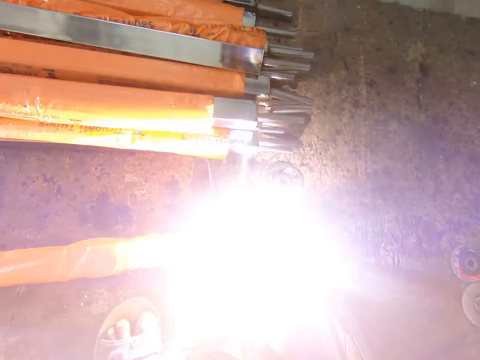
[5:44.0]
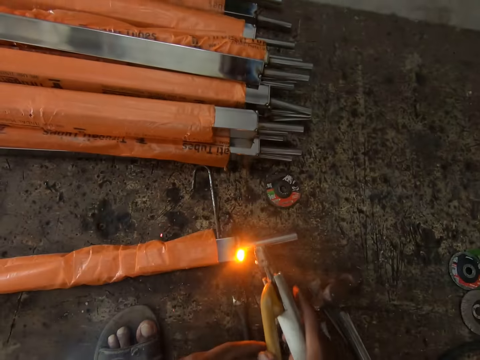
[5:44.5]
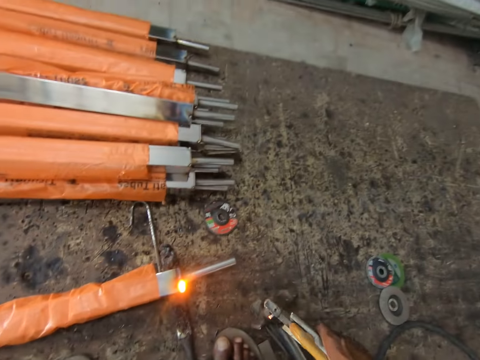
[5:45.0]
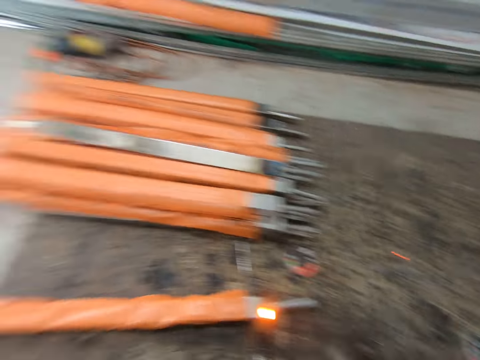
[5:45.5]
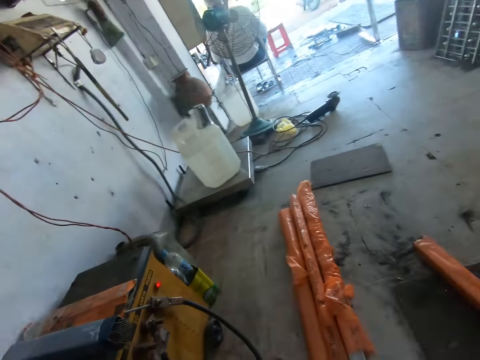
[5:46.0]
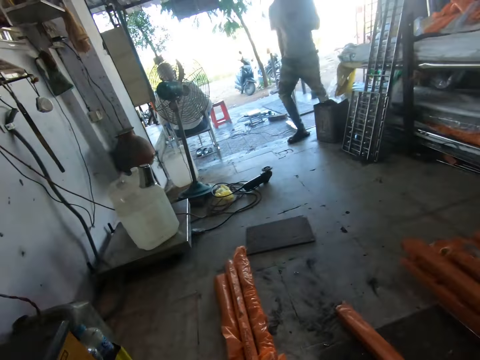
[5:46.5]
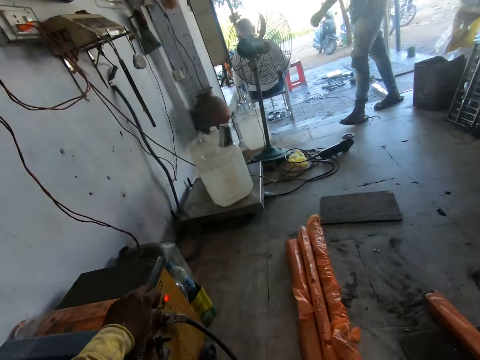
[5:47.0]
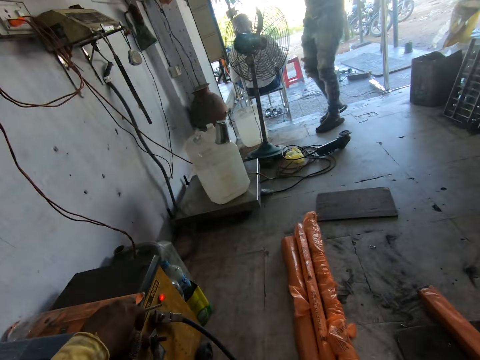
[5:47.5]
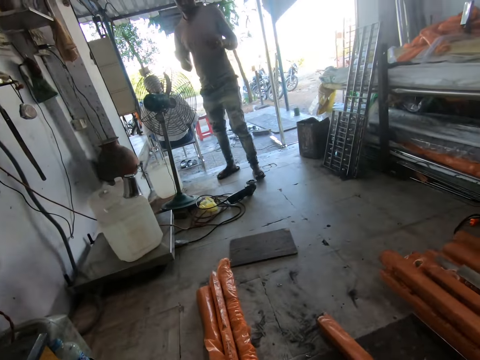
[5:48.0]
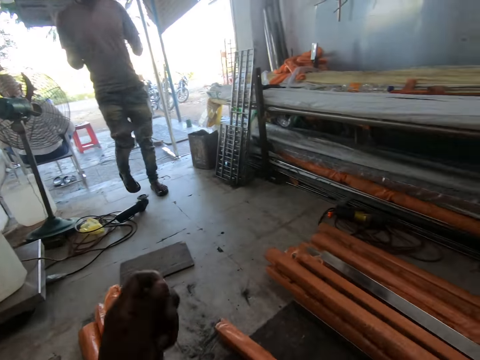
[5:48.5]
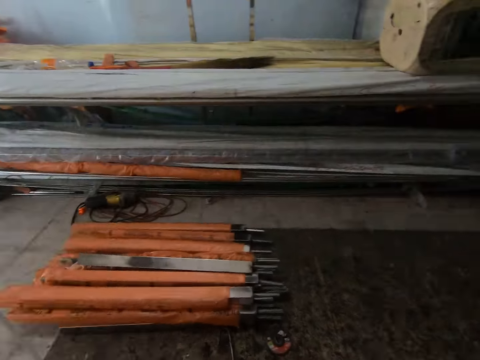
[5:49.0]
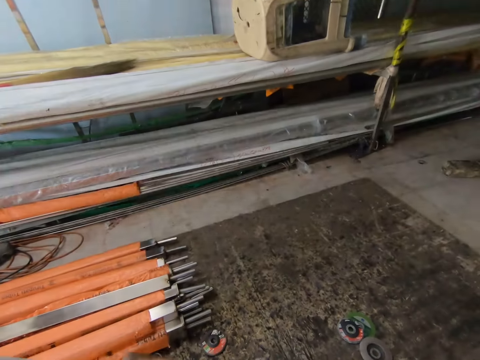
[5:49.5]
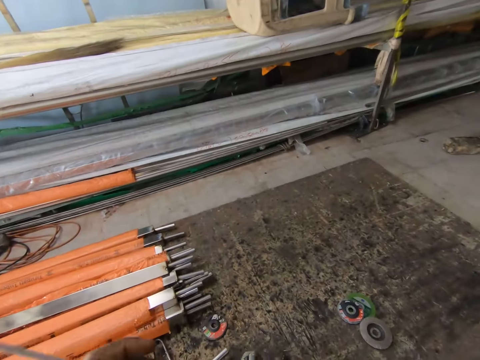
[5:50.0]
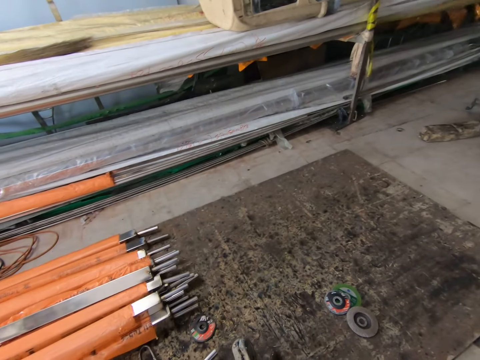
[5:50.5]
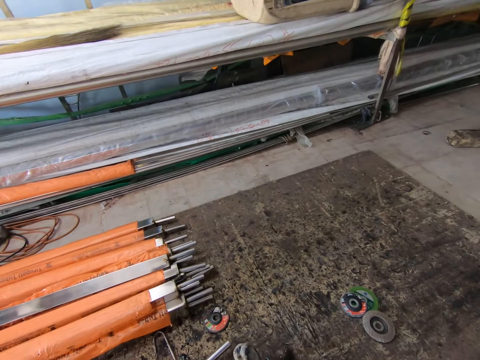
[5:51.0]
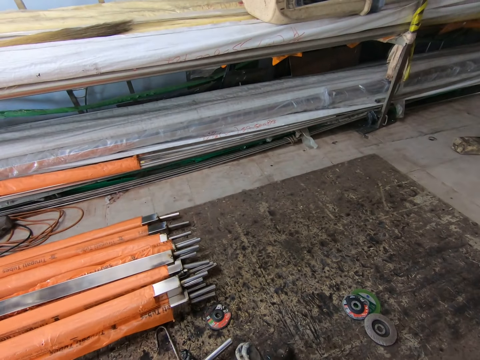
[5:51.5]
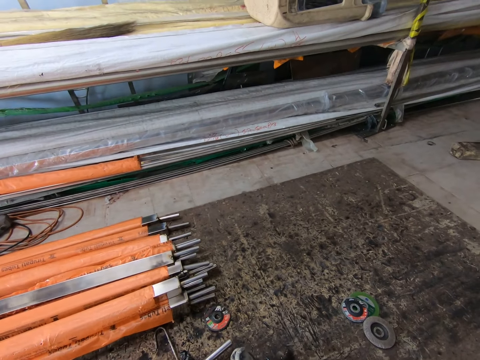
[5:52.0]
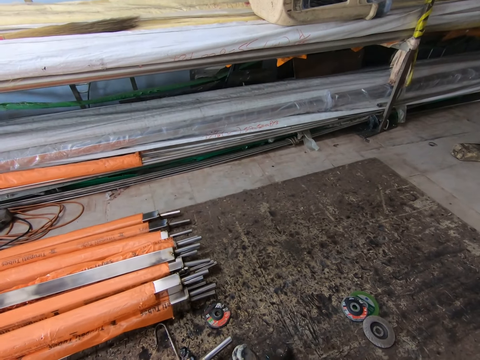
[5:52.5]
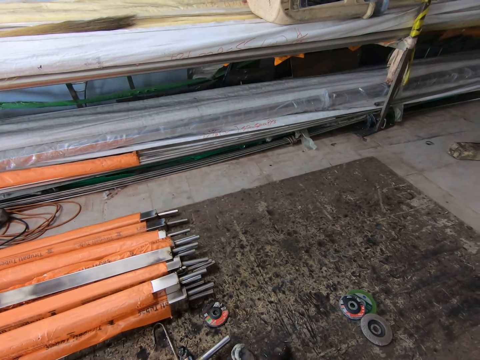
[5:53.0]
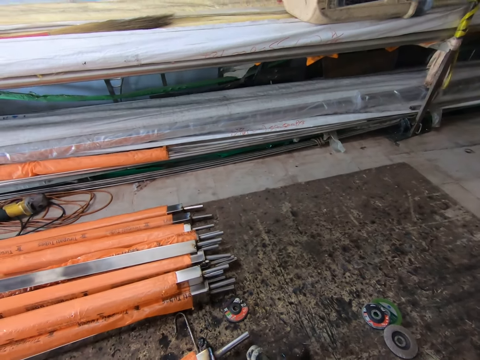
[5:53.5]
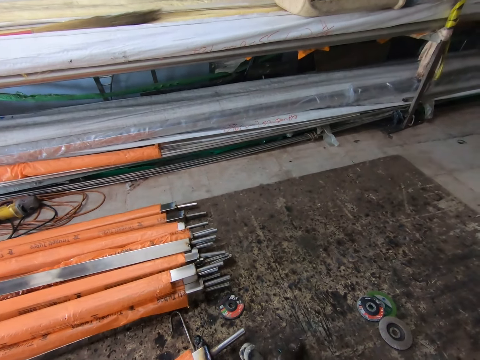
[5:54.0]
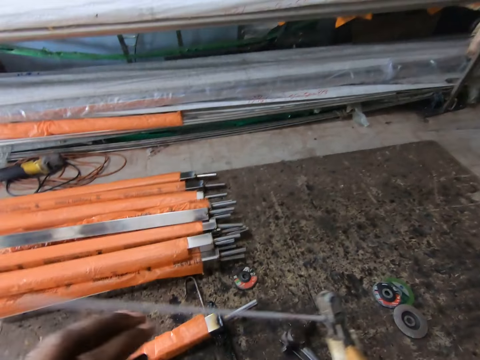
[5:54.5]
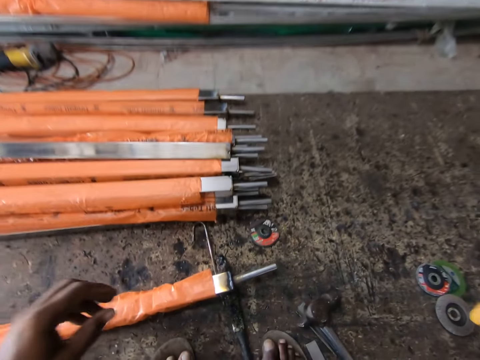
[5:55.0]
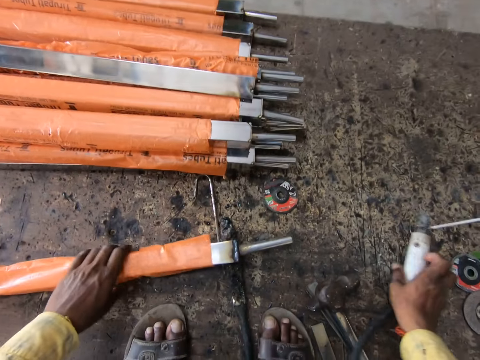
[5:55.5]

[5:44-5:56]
The camera wearer throws something. He shakes the electrode. He looks around the area. He picks an electrode with his hand. A male walks around the area. The camera wearer does hand movement. He puts the electrode in the electrode holder.

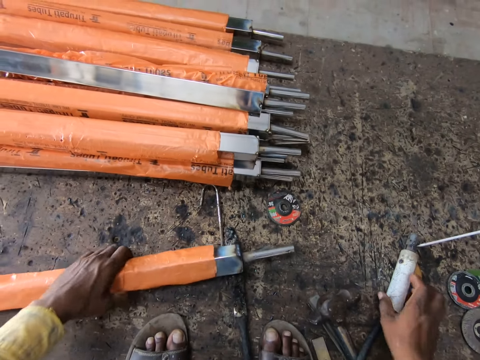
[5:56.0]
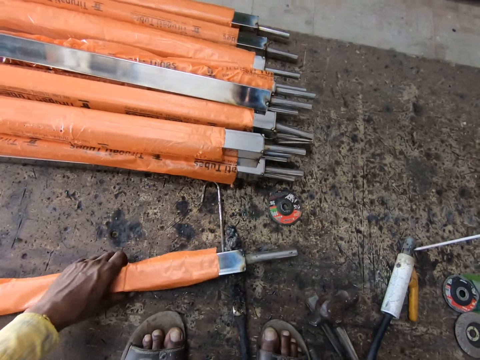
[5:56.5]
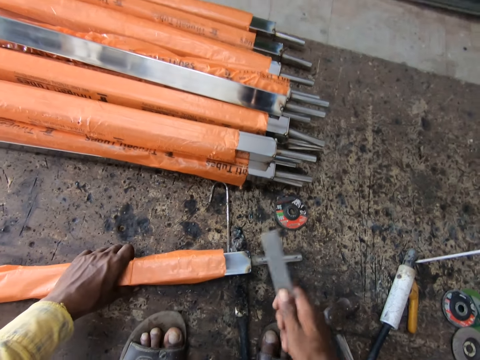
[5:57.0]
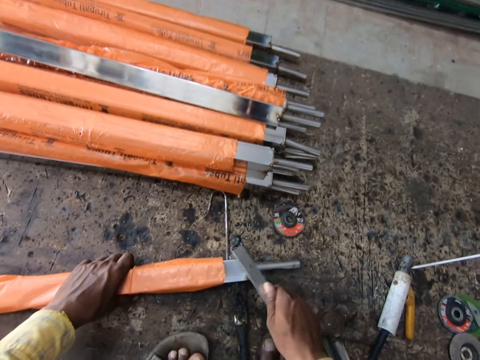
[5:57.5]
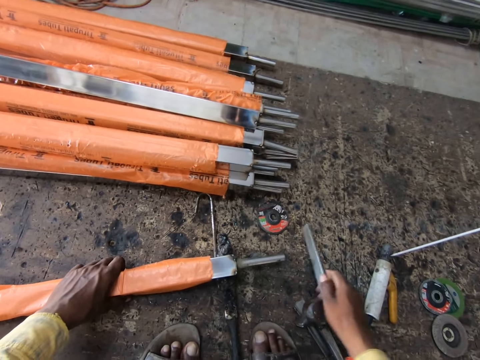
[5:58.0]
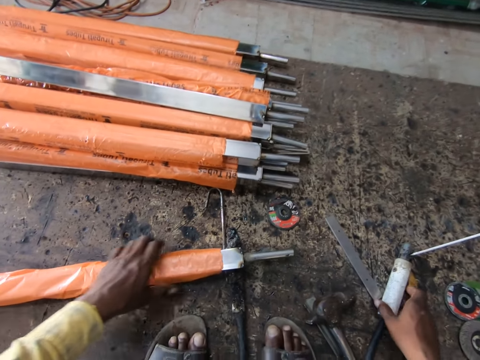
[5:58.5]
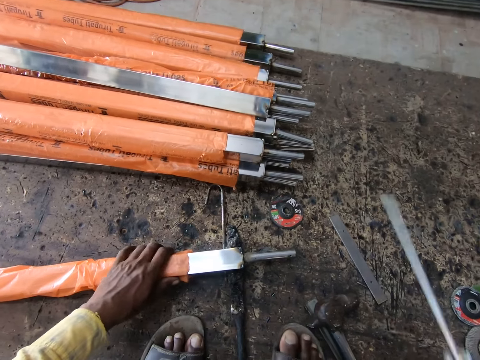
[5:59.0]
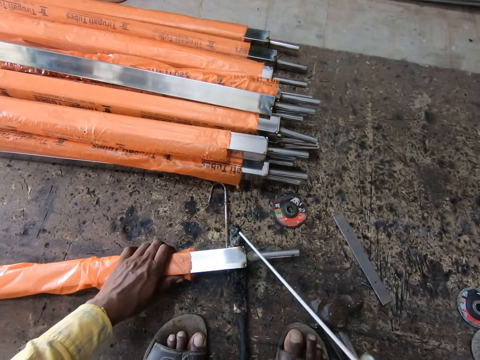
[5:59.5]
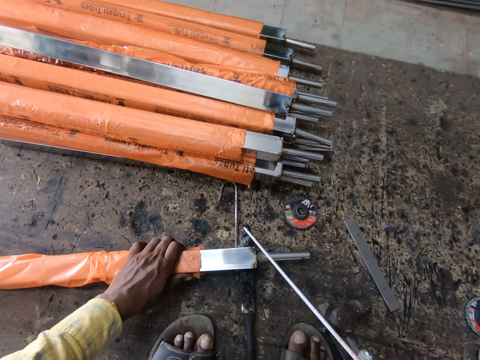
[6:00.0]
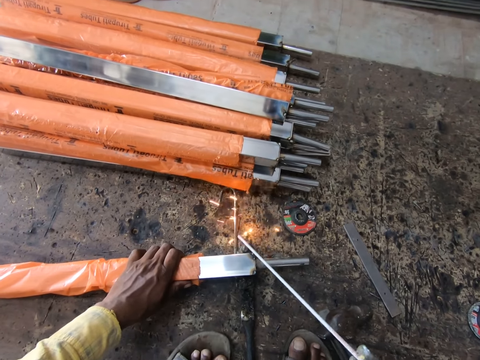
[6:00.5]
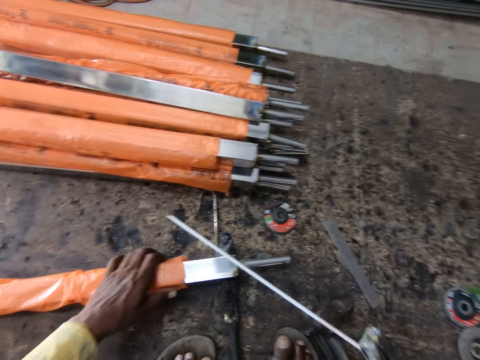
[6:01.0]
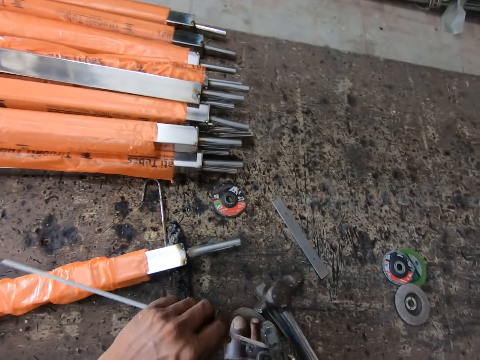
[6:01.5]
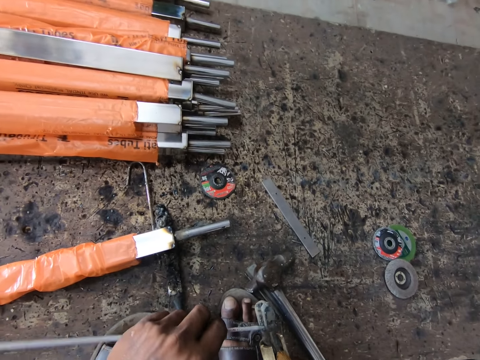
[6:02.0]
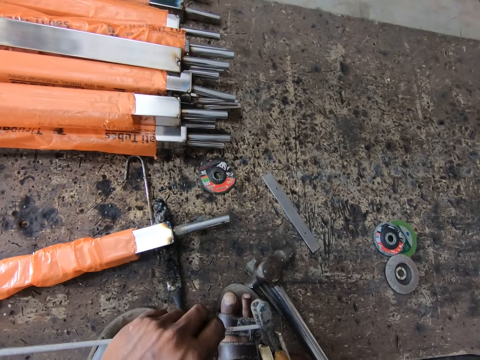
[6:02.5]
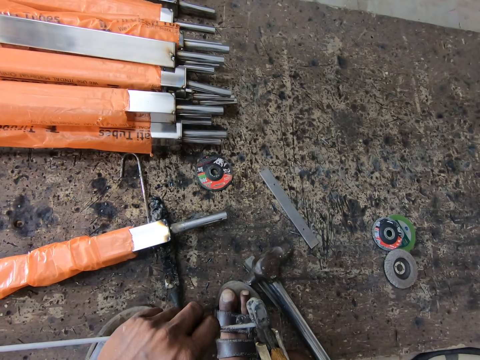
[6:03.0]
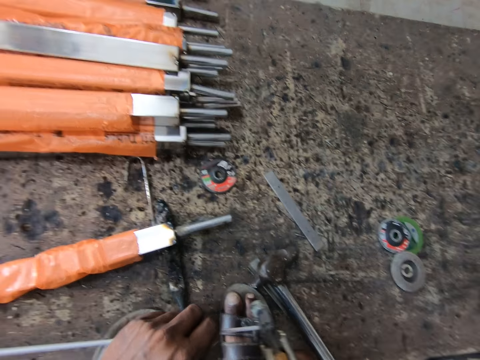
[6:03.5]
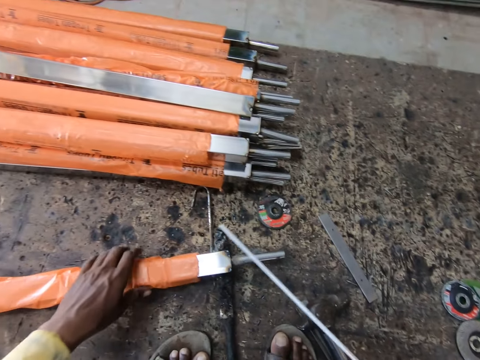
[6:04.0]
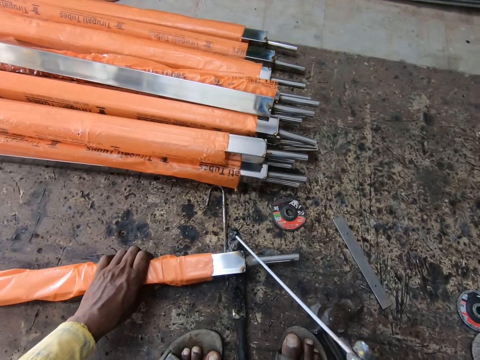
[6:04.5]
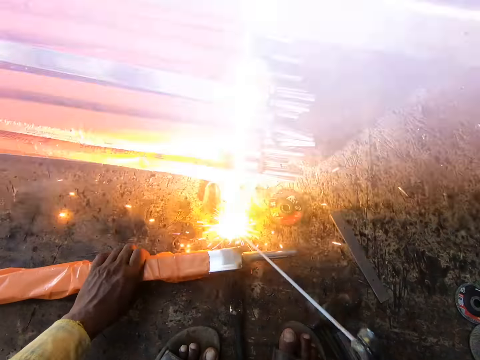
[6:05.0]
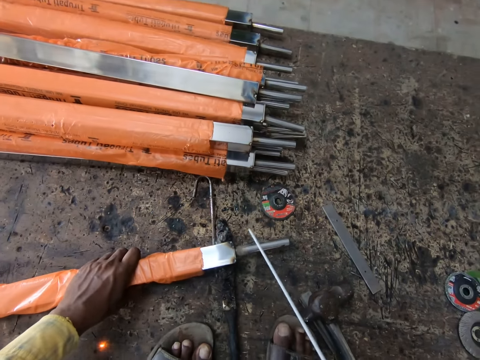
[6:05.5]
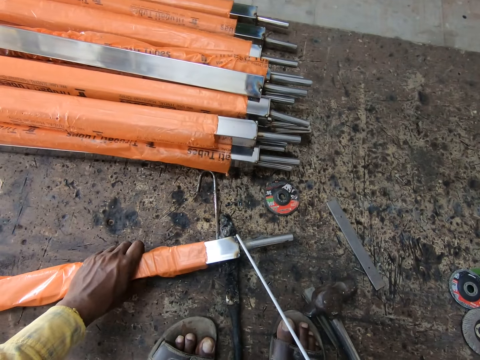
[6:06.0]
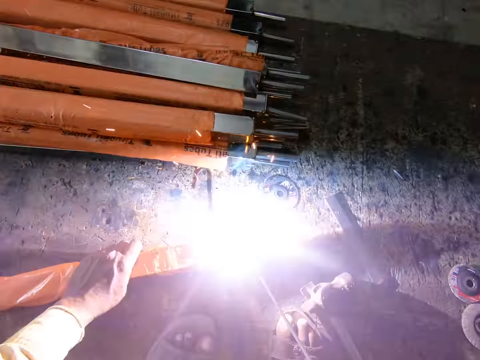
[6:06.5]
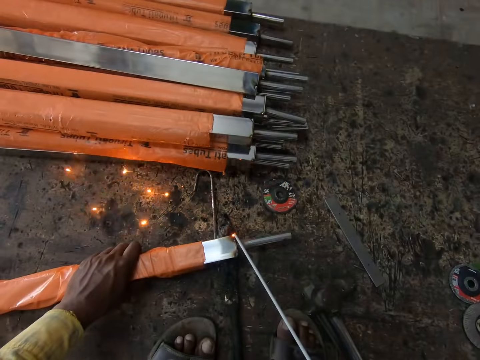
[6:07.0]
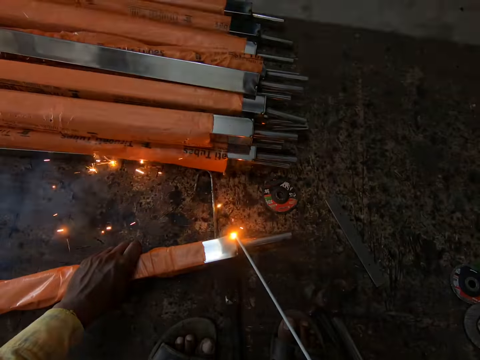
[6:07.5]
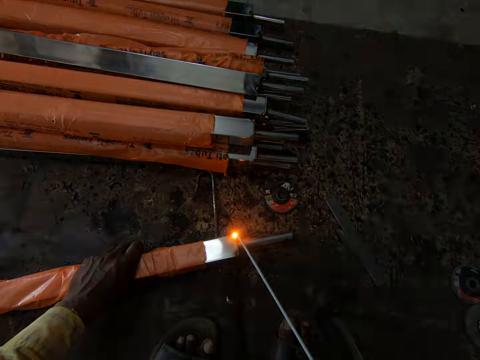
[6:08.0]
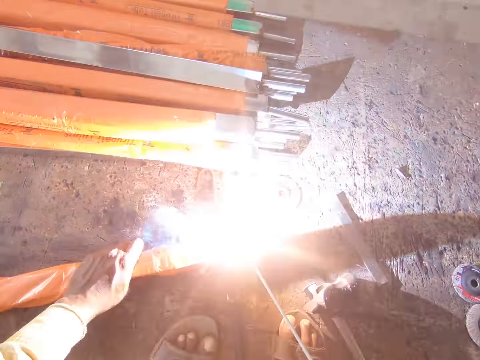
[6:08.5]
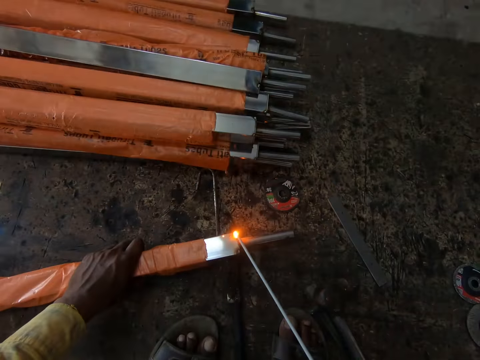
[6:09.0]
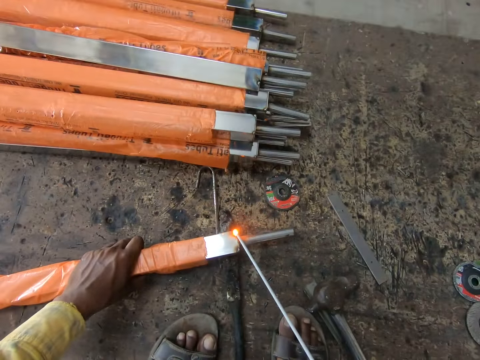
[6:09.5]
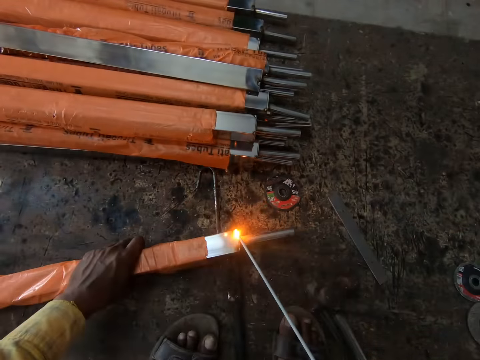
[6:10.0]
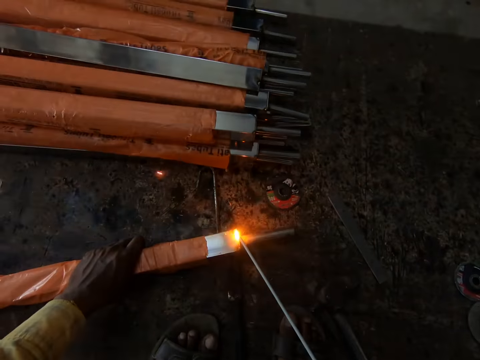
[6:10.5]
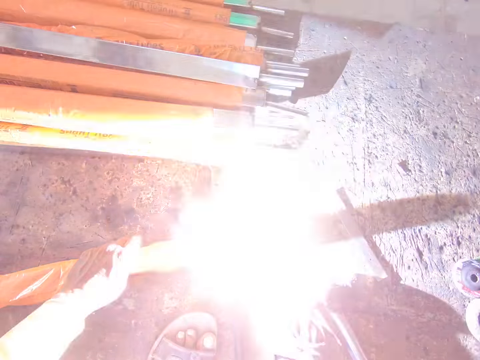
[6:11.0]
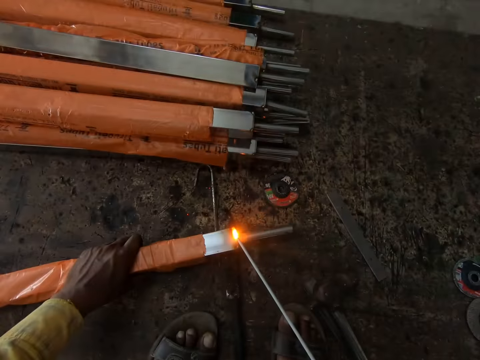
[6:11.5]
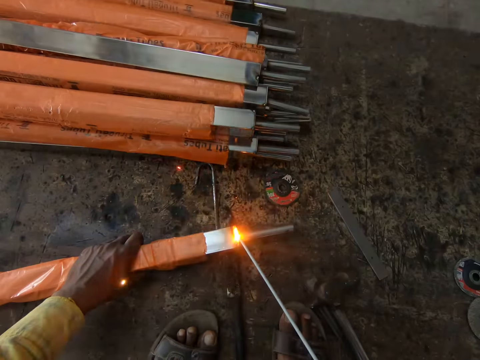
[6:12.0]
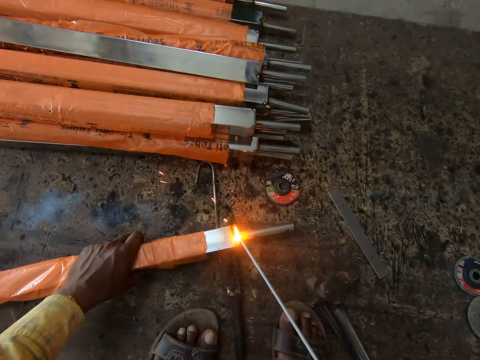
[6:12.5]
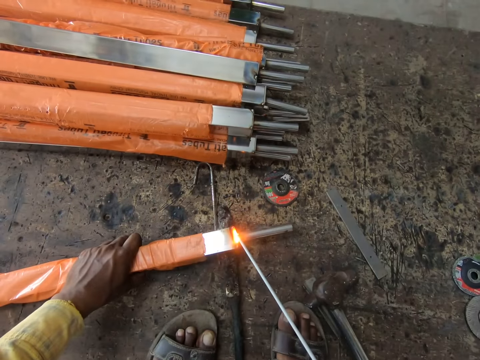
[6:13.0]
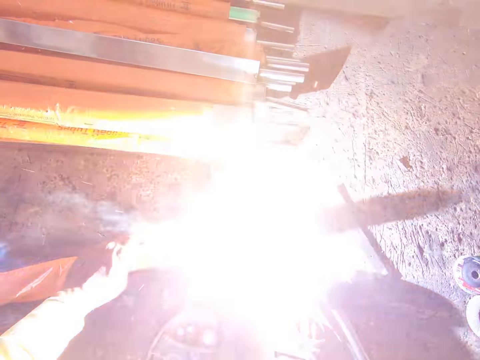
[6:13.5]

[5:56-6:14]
The camera wearer places the welding machine on the floor. He tilts the metal with his hand. He picks a metal rod. He hits the metal with a metal tool. He drops the metal rod on the floor. He picks the welding machine from the floor. He moves the paper on the metal. He hits the metal with the machine. He adjusts the metal on the machine. He holds the metal with his hand. He hits the iron post with the electrode. He welds the metal with the welding machine.
